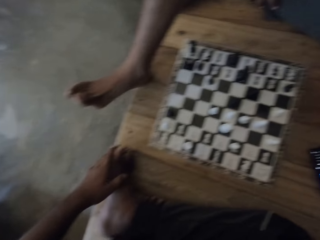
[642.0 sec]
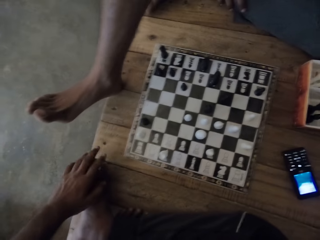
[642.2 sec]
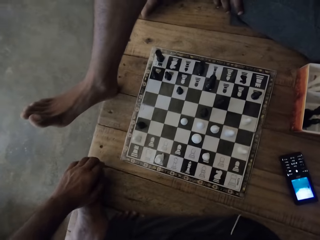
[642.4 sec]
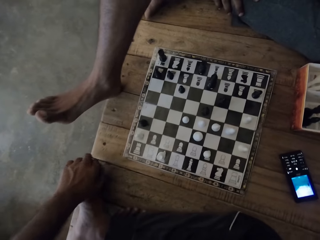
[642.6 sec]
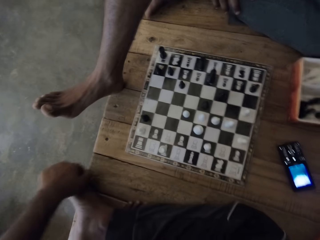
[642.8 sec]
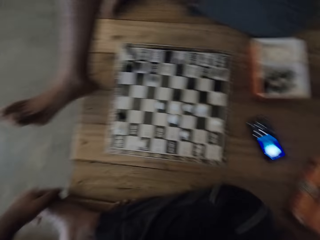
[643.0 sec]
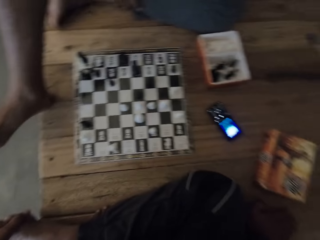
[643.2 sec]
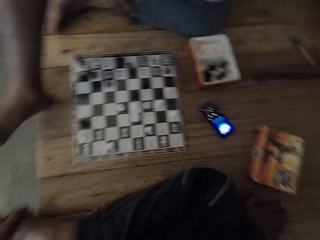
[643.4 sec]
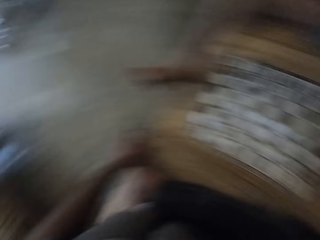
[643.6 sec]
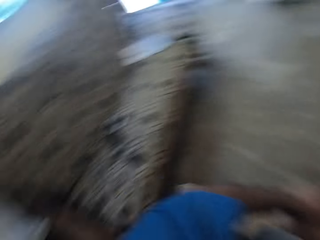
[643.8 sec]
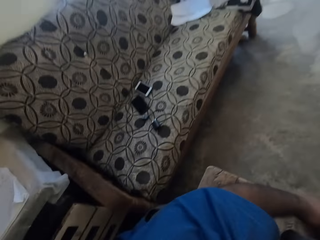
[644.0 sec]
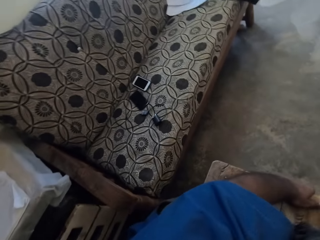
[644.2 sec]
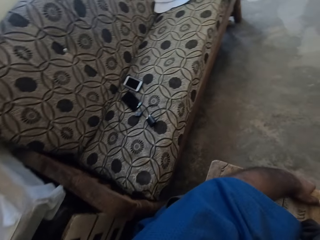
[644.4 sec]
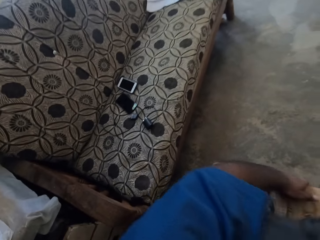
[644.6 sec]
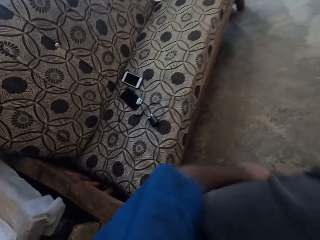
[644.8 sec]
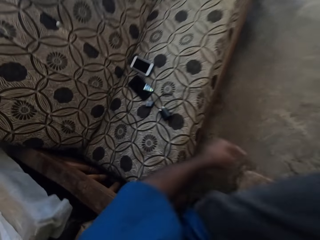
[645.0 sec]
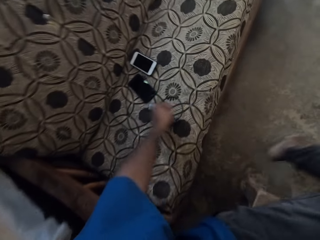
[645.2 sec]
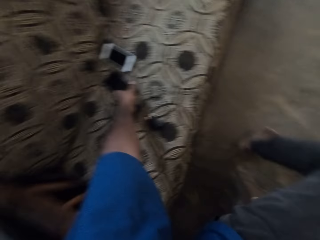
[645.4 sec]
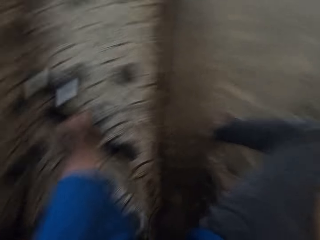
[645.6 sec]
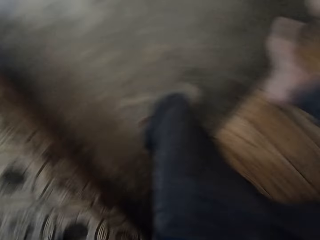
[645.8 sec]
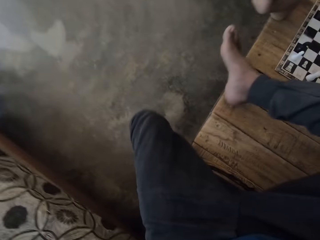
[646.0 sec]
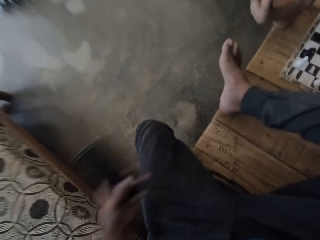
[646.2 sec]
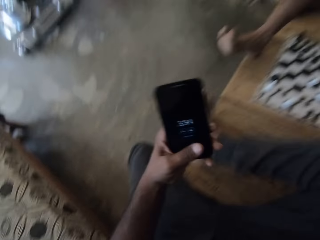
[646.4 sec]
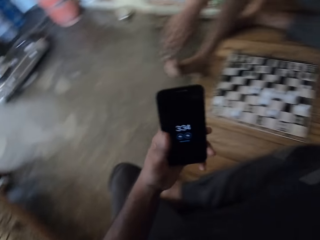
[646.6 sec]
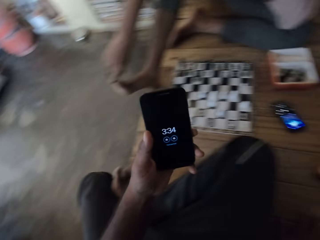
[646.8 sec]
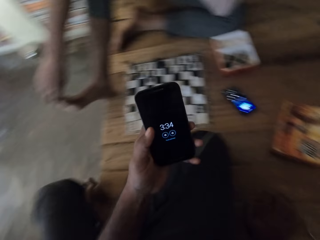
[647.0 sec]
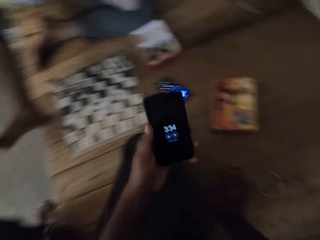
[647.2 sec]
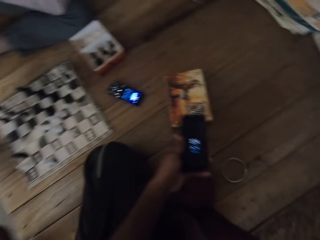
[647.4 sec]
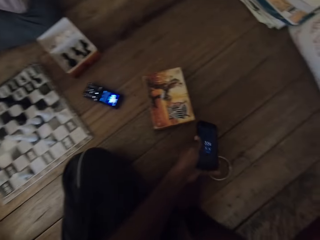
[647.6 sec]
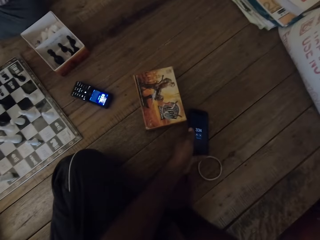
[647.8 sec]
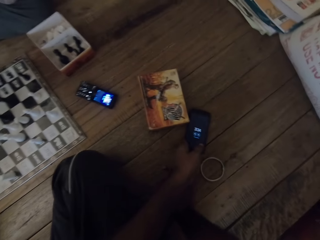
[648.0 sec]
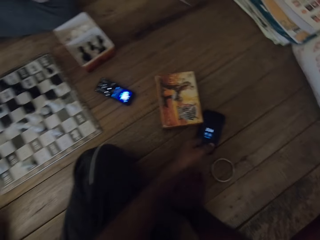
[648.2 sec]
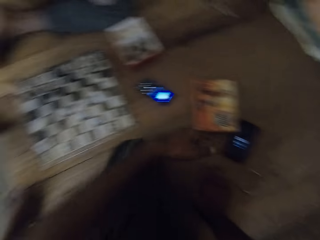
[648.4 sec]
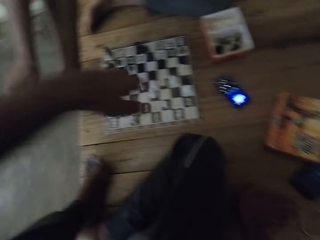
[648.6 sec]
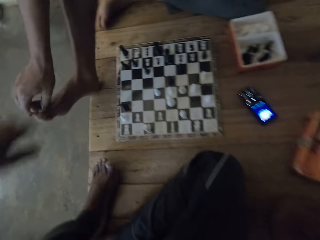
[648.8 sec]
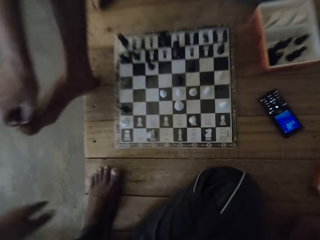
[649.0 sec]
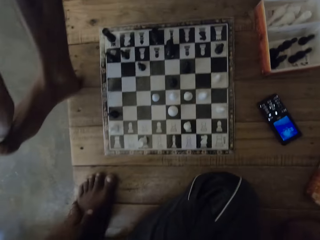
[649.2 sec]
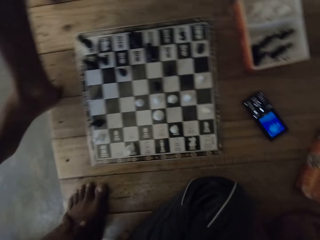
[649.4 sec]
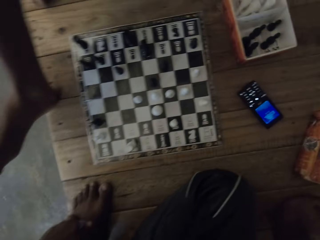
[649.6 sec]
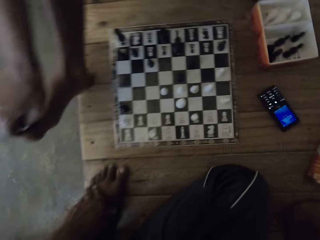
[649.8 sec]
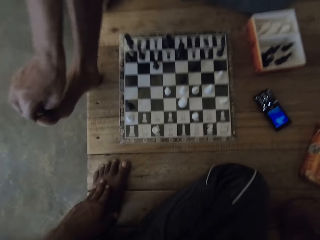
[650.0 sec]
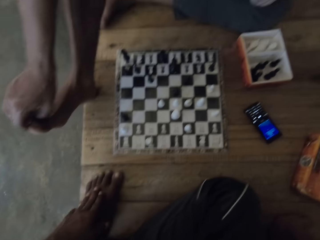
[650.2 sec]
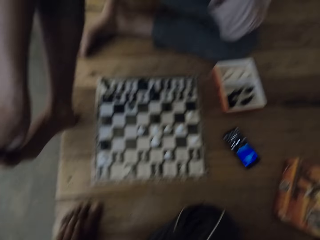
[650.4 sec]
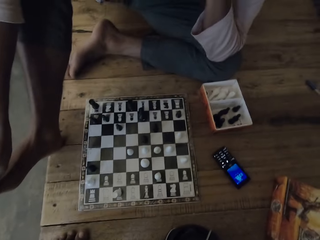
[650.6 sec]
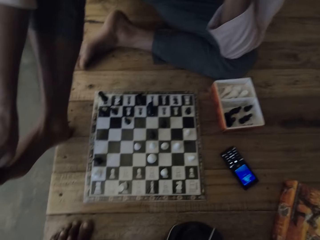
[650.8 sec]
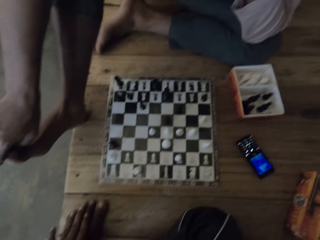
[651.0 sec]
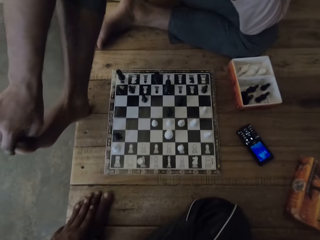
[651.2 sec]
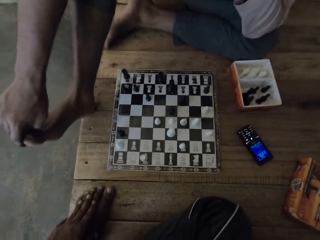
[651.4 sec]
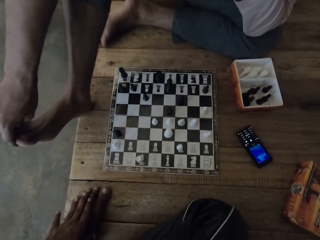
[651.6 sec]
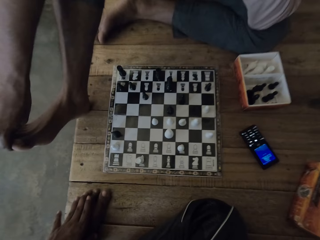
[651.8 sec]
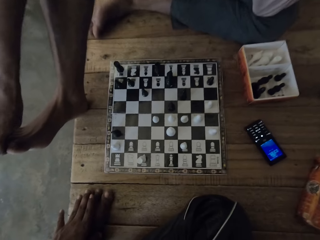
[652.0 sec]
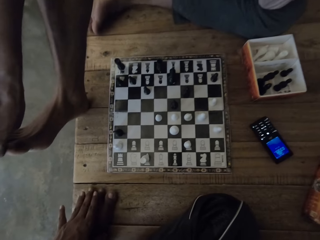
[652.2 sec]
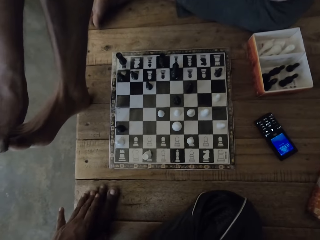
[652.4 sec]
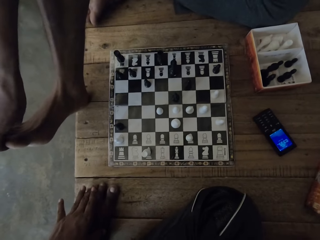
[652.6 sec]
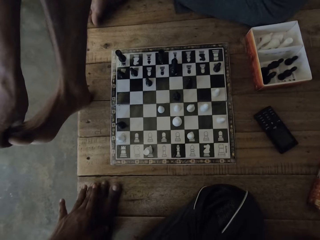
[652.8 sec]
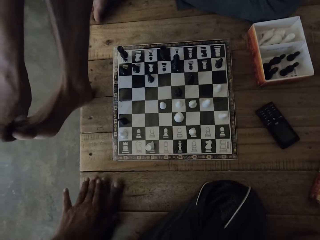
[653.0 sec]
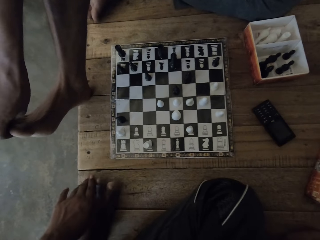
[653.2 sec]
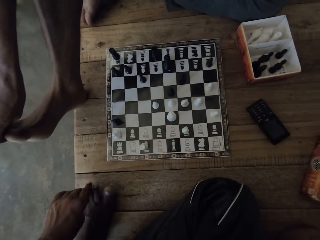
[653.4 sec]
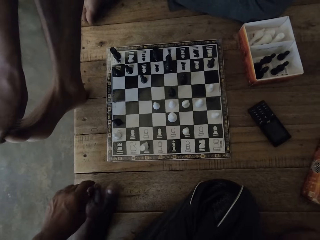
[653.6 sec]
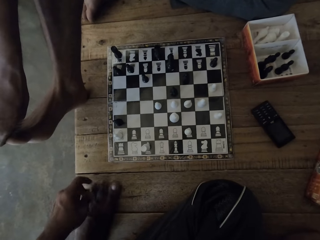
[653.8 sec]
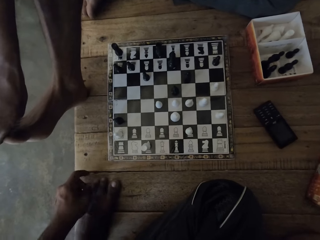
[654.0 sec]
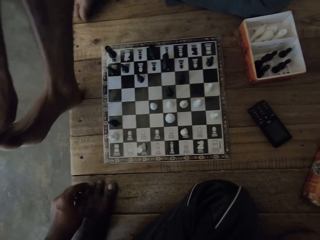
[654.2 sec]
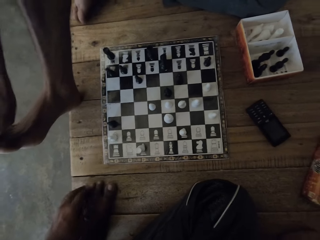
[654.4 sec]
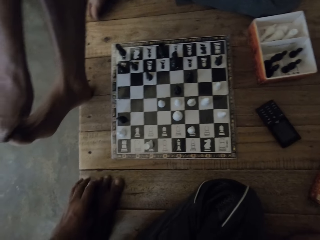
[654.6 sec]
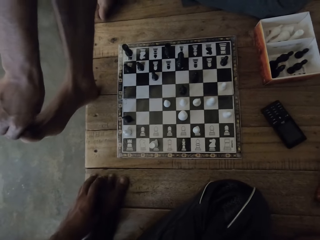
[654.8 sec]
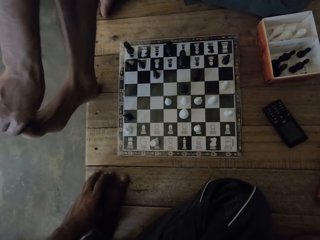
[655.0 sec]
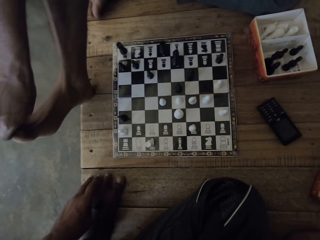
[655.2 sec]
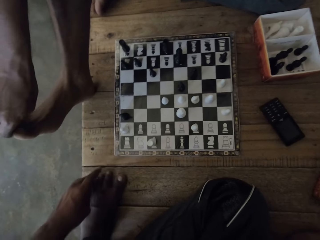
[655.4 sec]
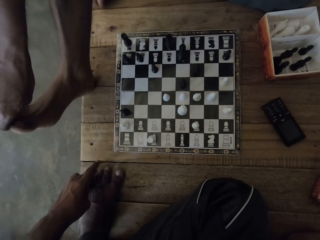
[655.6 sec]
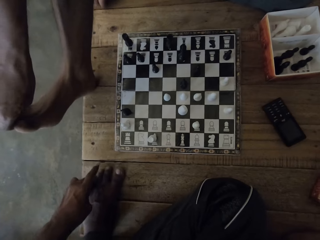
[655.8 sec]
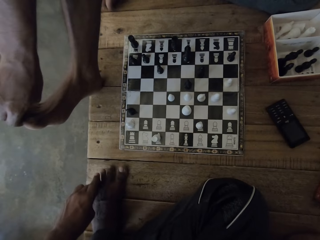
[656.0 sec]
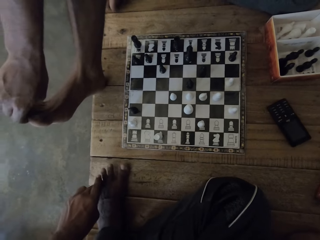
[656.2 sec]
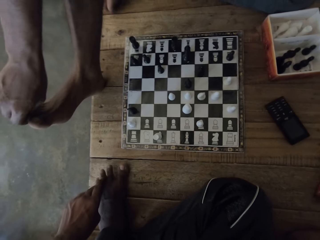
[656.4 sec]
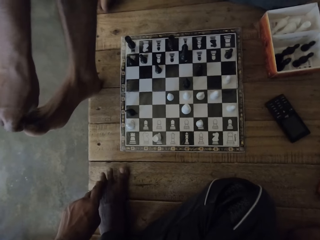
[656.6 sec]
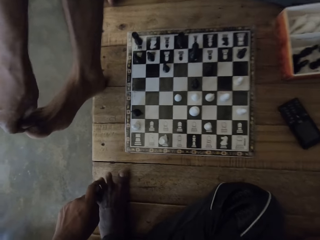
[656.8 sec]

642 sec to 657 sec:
The camera wearer holds the foot. He touches his leg. He looks around. He picks up the phone. He looks at the time. He places the phone on the platform. He holds the foot. He looks around. He rubs the toes. He touches his leg.

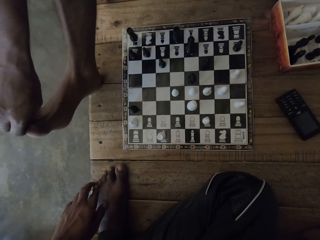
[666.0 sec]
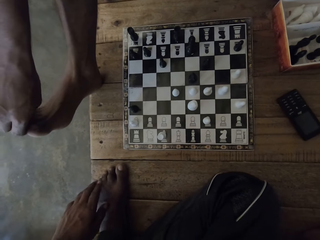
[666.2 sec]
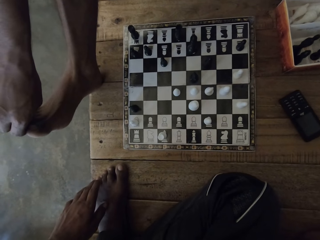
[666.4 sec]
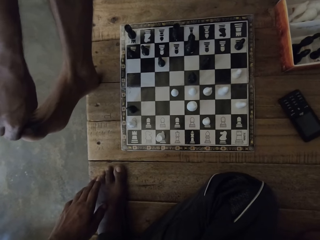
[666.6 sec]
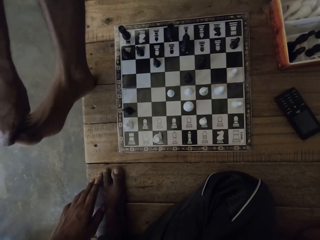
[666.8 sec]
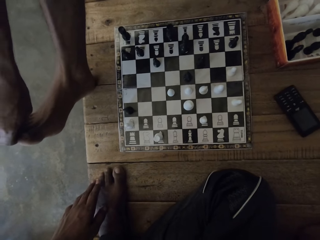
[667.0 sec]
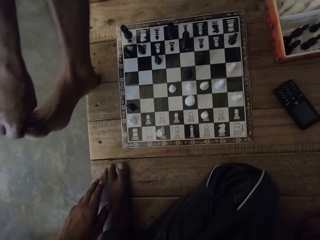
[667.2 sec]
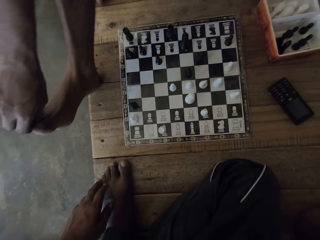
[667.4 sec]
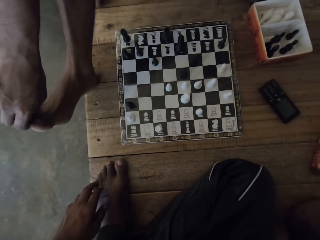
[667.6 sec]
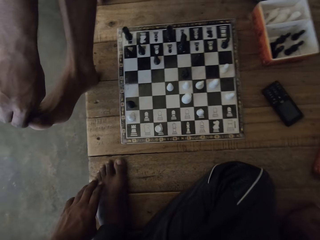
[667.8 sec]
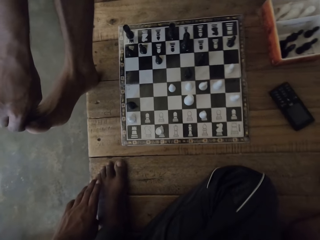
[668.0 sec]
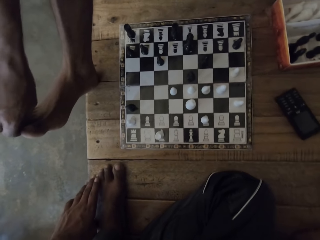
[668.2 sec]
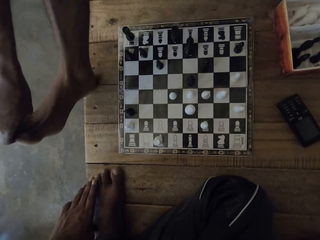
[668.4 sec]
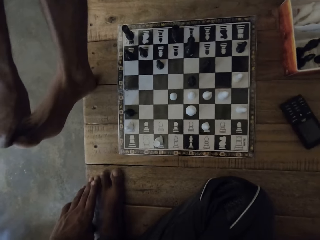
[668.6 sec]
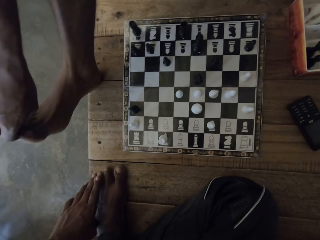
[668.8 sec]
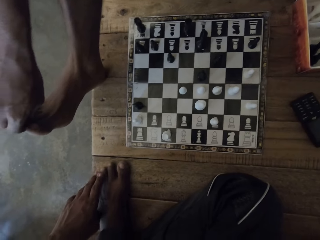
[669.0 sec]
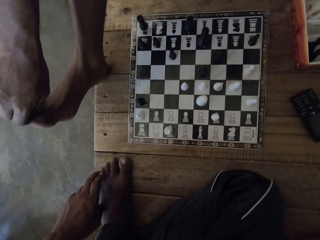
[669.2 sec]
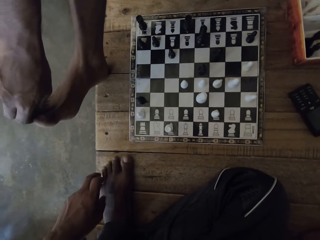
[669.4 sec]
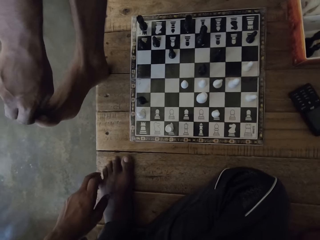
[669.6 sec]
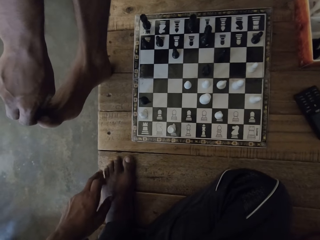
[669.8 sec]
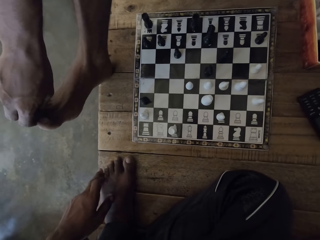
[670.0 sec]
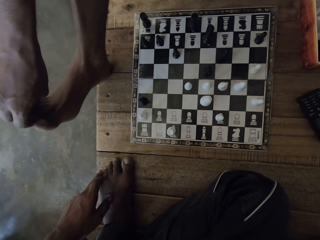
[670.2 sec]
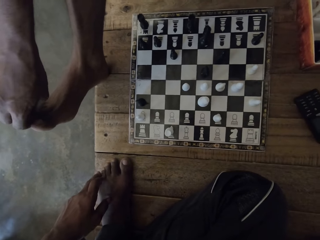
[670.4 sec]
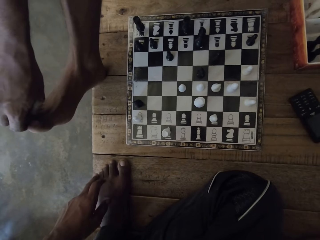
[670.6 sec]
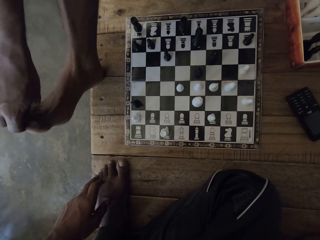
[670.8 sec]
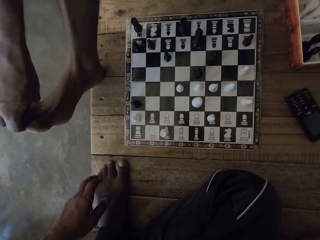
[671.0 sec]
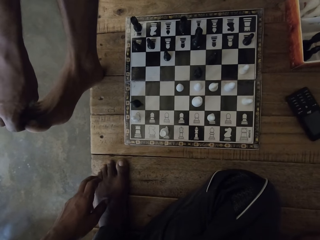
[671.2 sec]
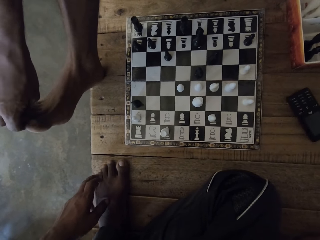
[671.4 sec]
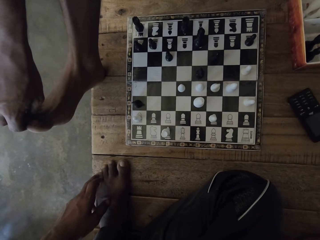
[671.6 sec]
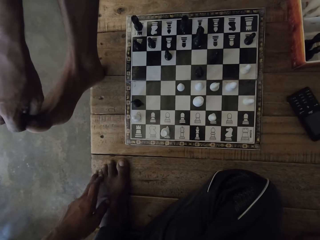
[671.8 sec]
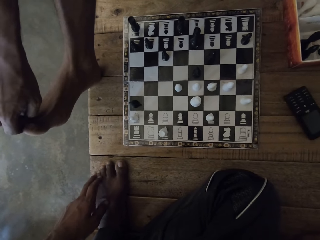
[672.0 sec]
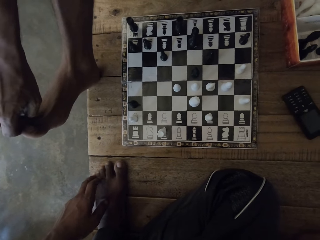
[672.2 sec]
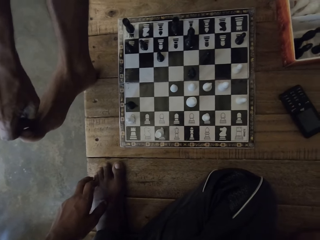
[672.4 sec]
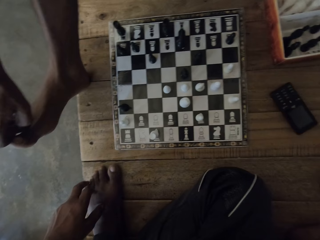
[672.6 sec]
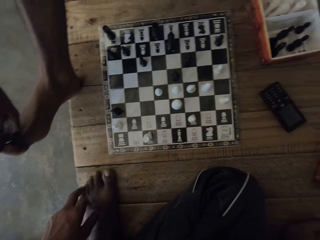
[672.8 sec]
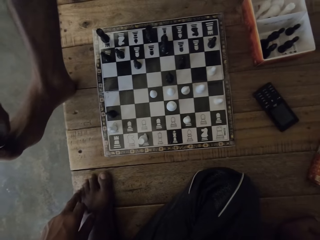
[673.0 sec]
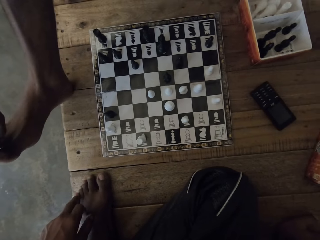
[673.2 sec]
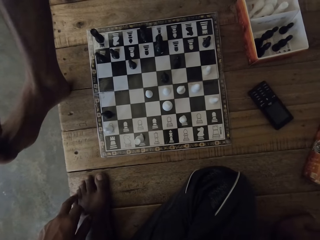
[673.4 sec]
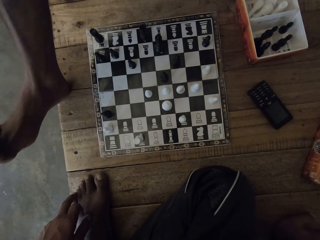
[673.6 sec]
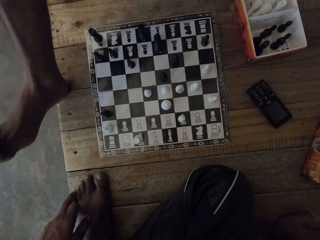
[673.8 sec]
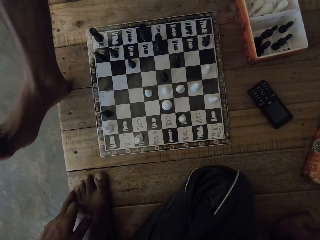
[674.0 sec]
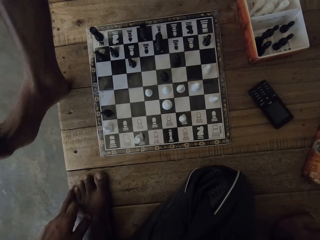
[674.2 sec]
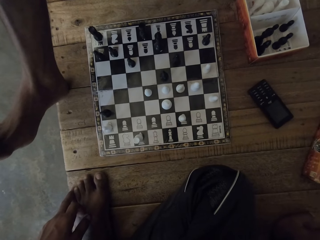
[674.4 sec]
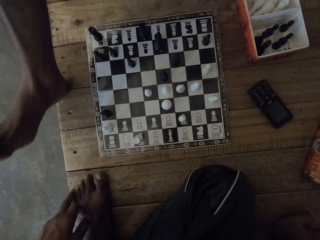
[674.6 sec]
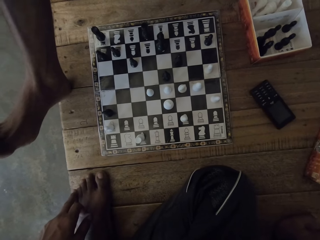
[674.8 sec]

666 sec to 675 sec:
A man touches his leg.
